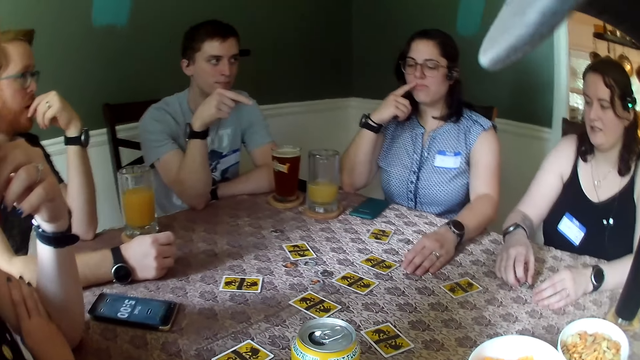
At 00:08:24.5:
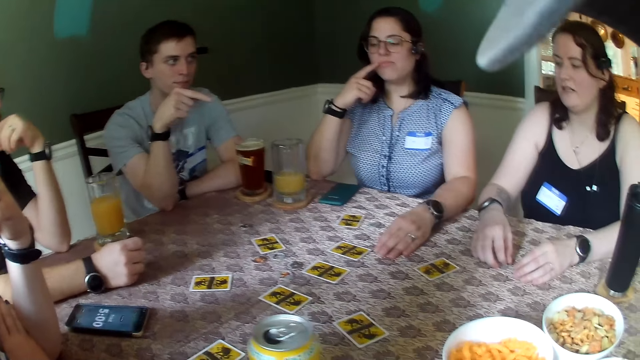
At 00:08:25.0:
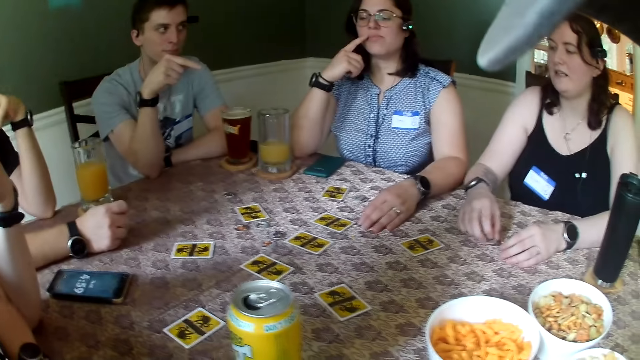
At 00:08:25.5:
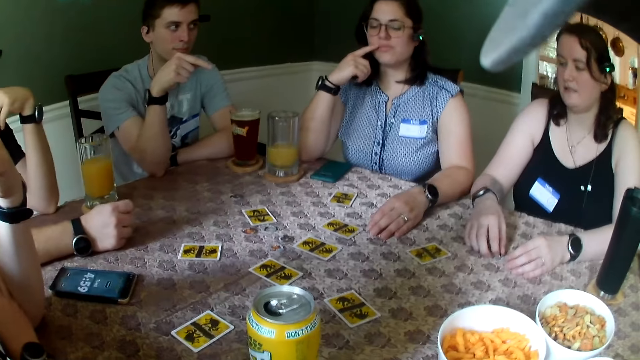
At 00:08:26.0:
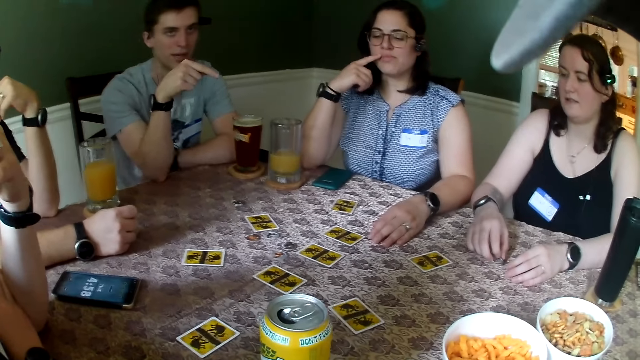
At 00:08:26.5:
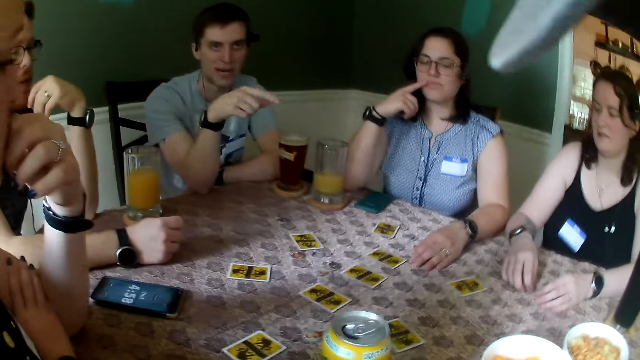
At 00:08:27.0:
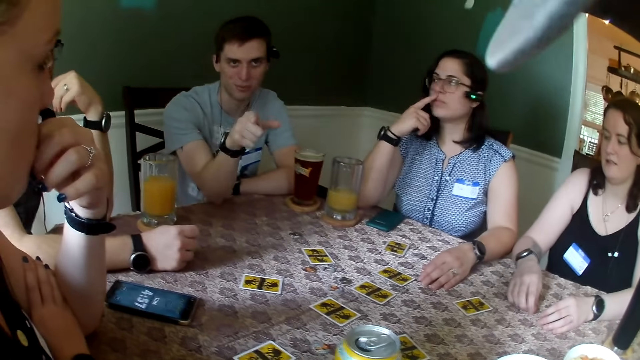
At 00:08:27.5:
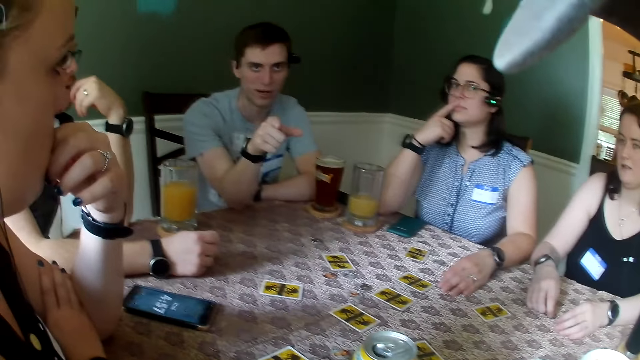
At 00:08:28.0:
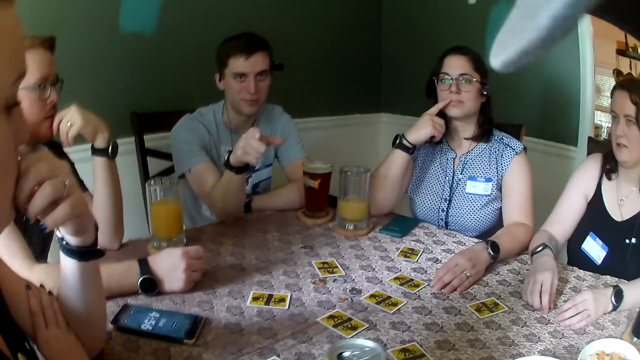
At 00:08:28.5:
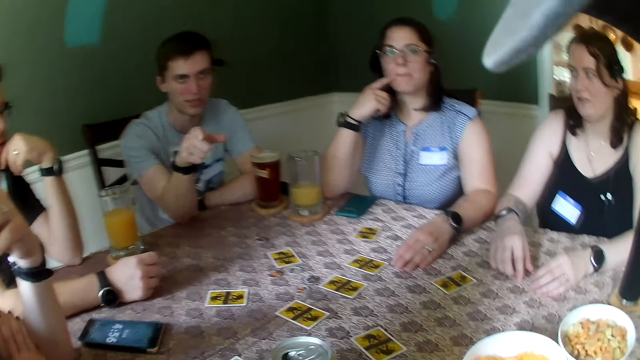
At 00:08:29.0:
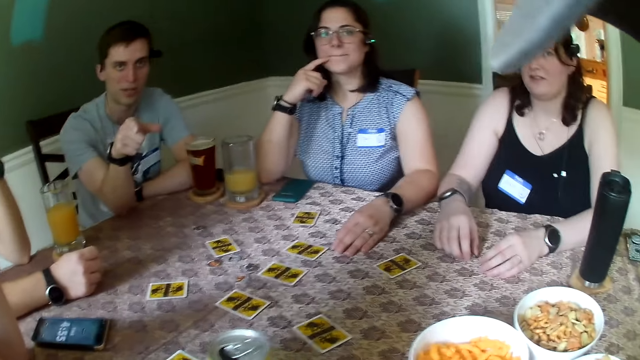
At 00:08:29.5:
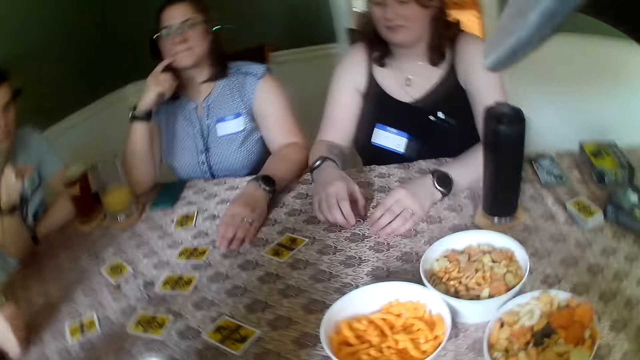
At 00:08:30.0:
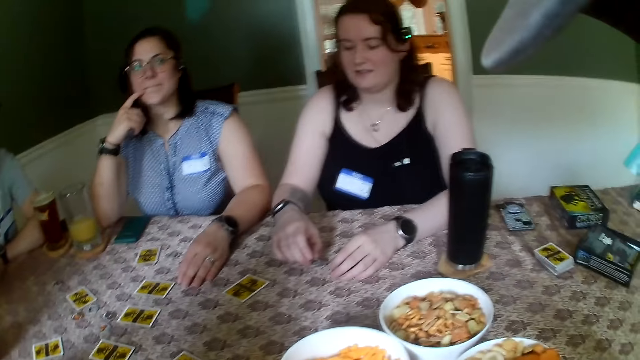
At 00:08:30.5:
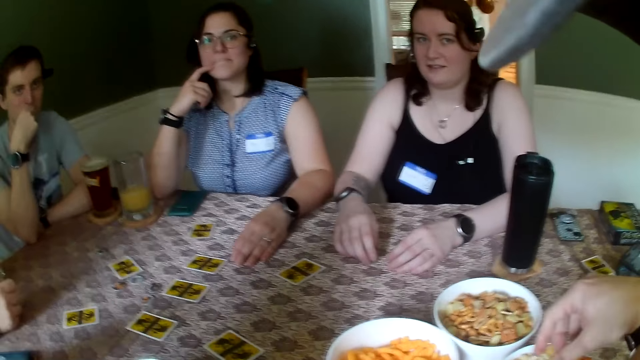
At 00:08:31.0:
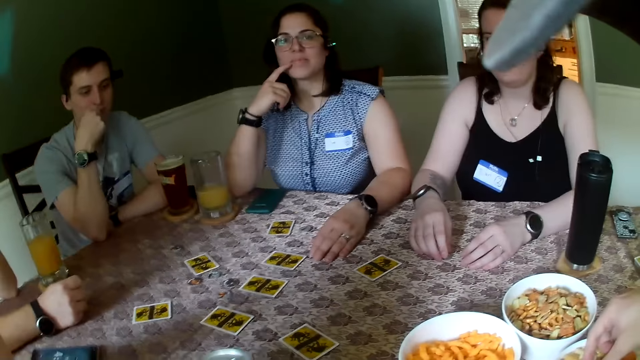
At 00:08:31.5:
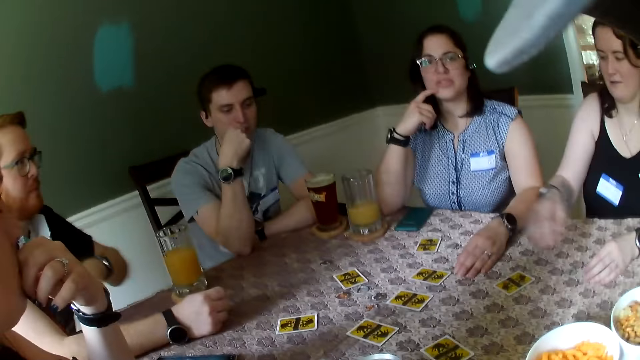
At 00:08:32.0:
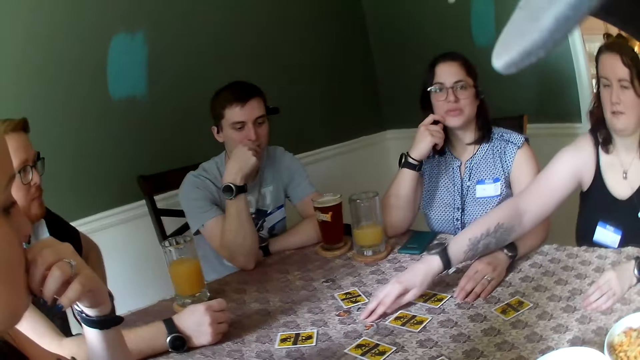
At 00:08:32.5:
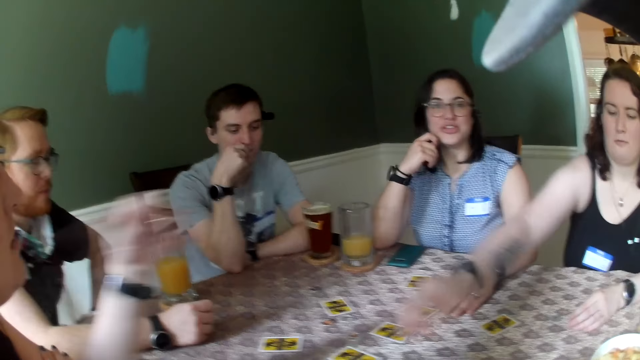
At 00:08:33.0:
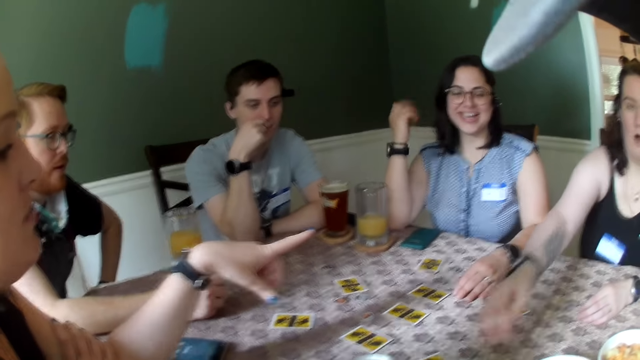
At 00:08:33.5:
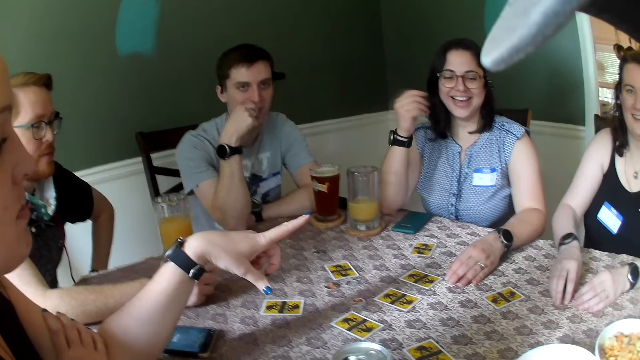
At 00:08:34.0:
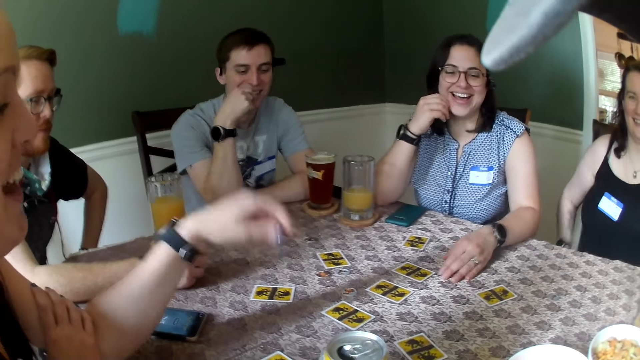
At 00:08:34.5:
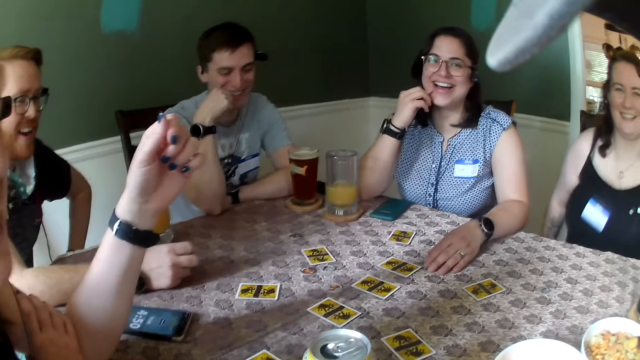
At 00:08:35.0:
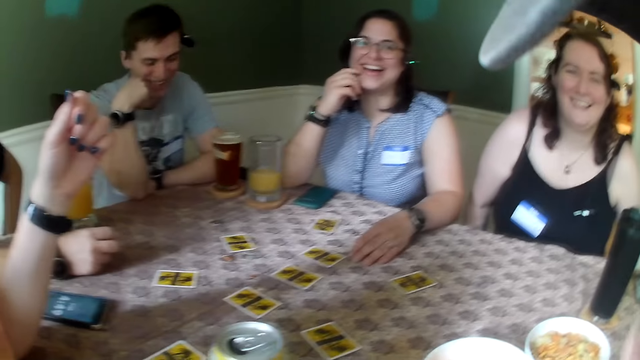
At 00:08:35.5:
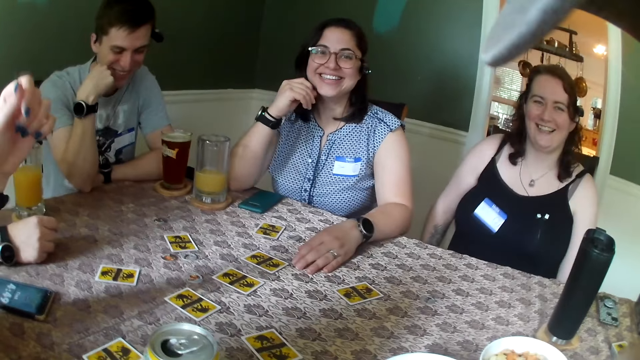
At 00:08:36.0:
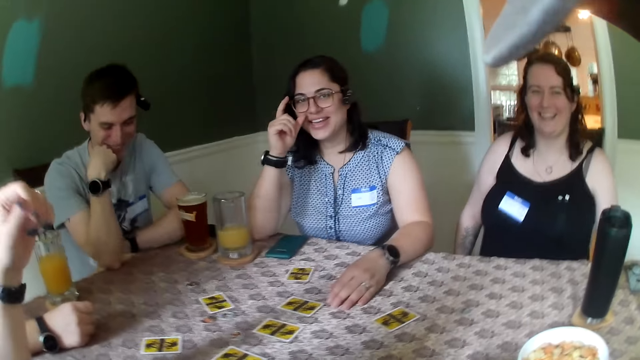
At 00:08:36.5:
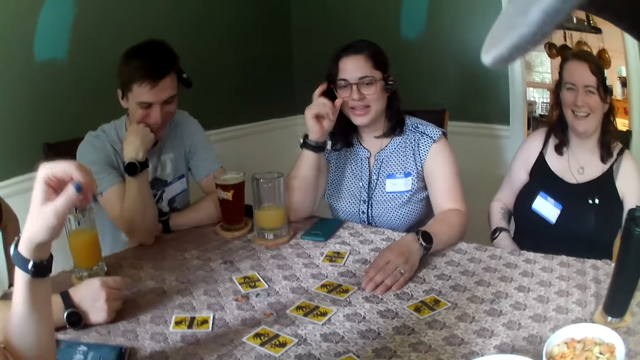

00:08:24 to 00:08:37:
A man converses with the camera wearer. The camera wearer picks snack pieces in the bowl. A woman moves a chip from the middle of the table with her right hand and adjusts game tokens on the table. The woman speaks to everyone. A person points towards the woman. The person, the woman and two other people laugh.

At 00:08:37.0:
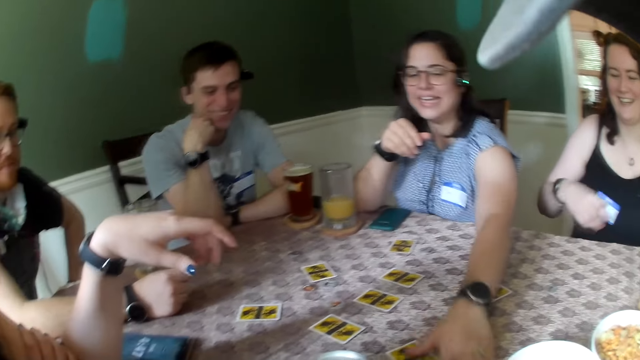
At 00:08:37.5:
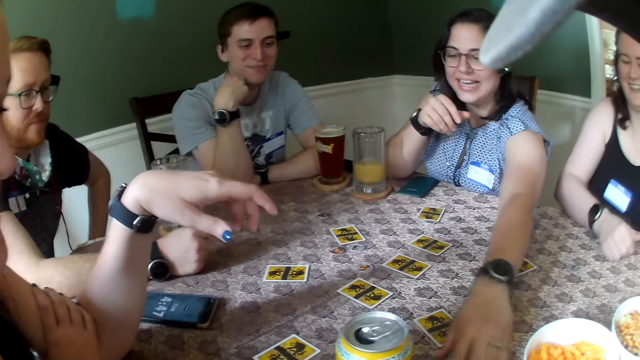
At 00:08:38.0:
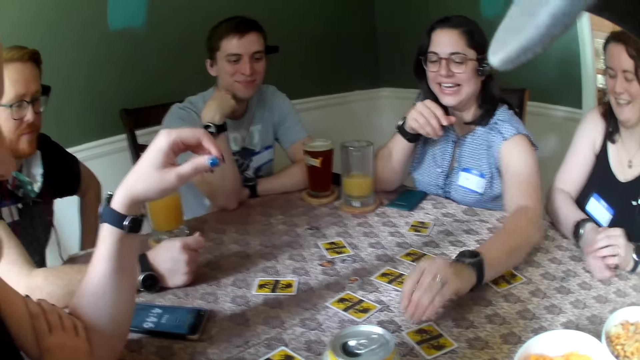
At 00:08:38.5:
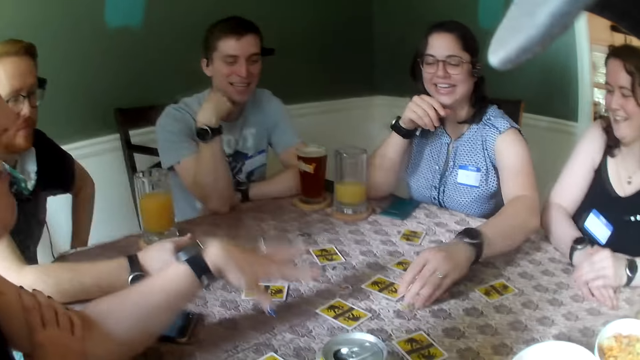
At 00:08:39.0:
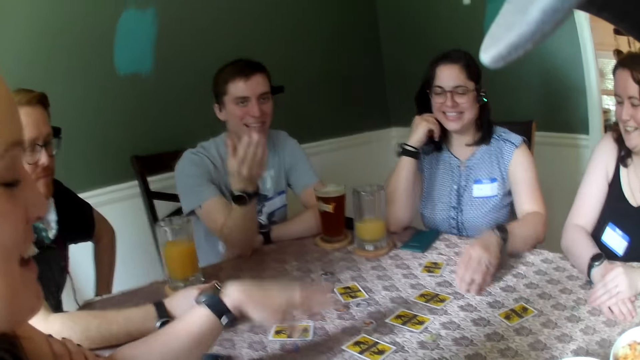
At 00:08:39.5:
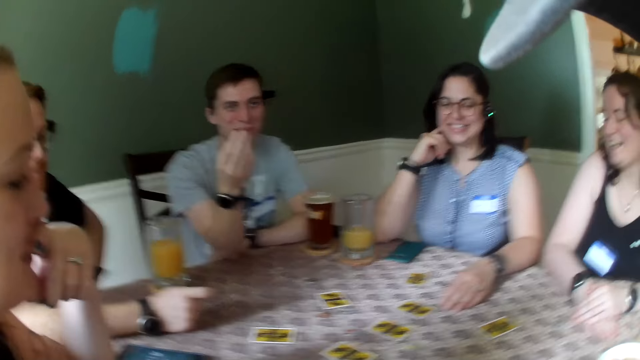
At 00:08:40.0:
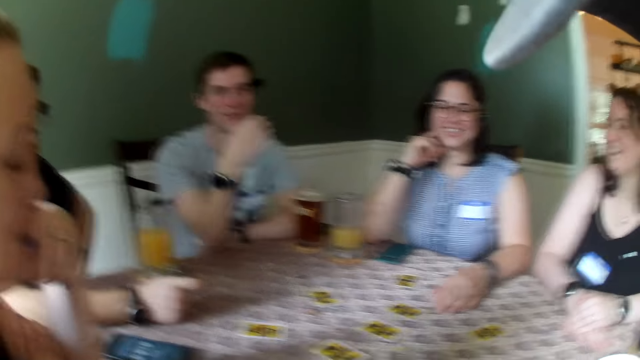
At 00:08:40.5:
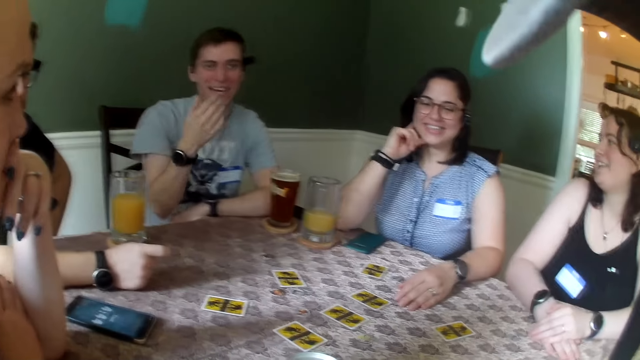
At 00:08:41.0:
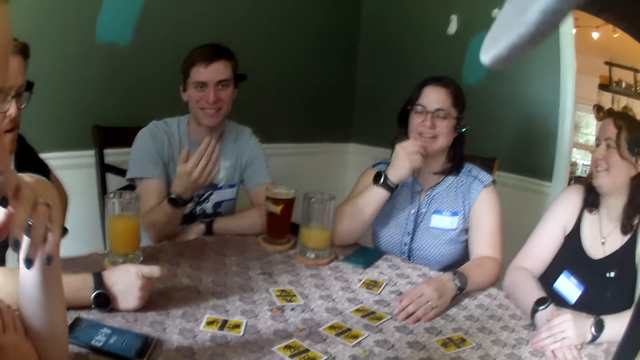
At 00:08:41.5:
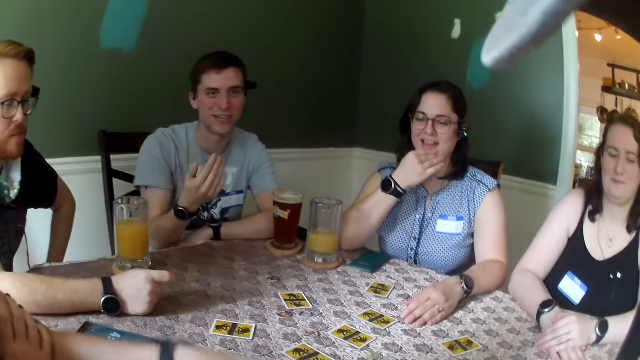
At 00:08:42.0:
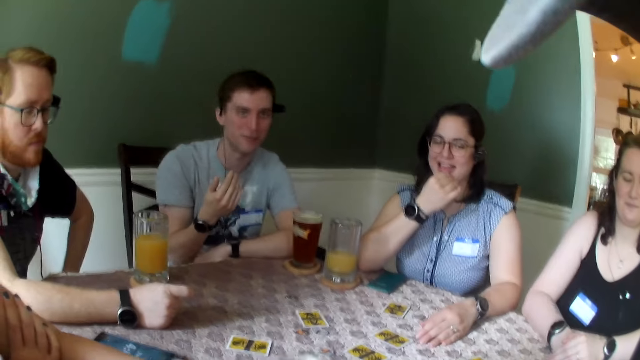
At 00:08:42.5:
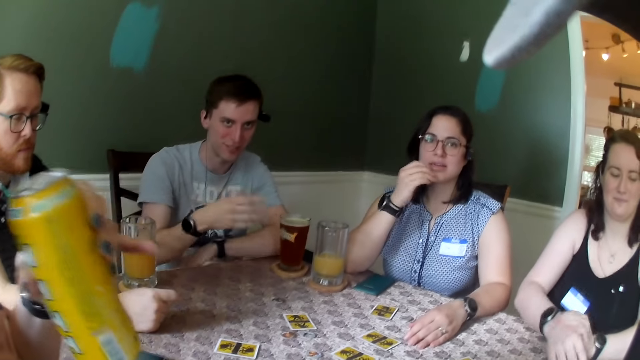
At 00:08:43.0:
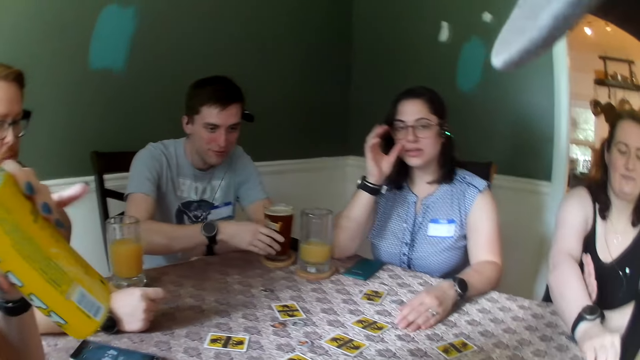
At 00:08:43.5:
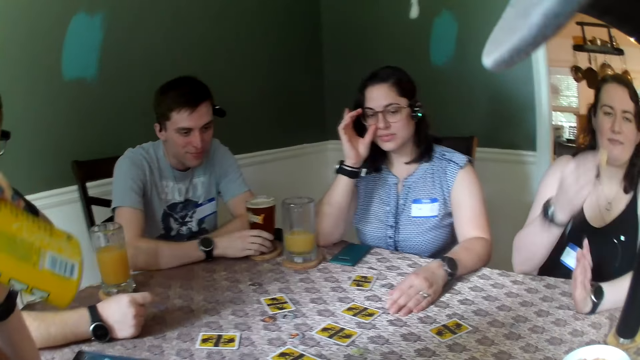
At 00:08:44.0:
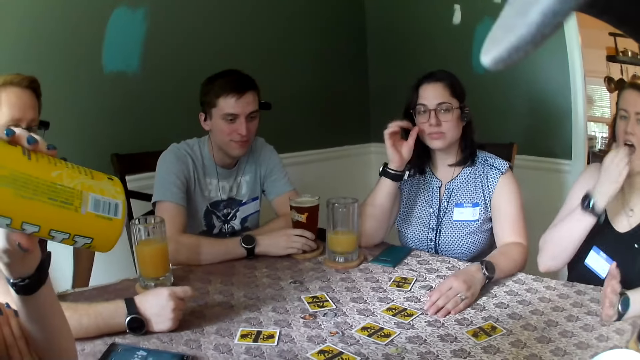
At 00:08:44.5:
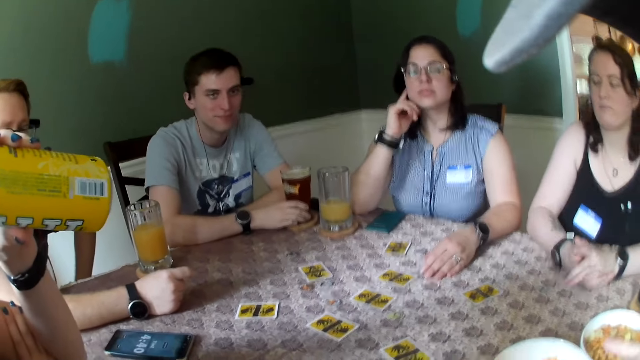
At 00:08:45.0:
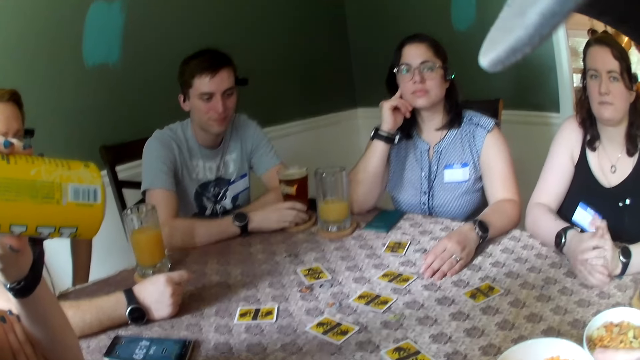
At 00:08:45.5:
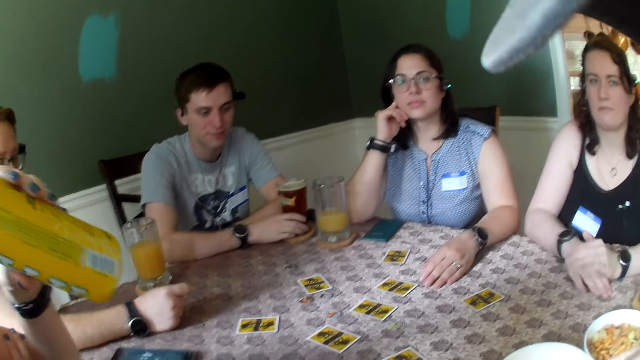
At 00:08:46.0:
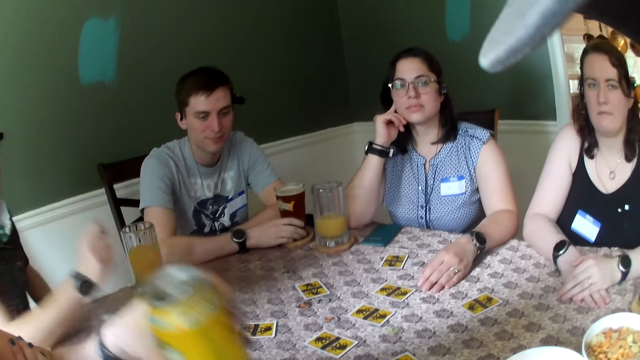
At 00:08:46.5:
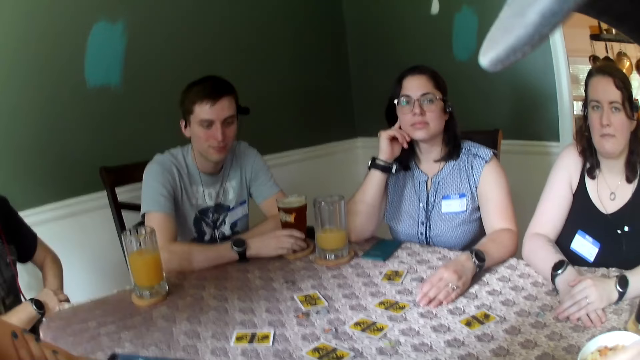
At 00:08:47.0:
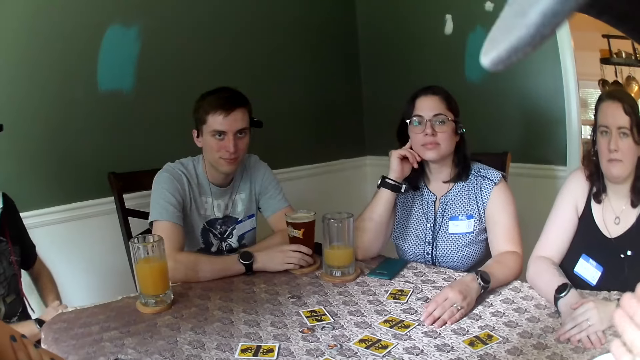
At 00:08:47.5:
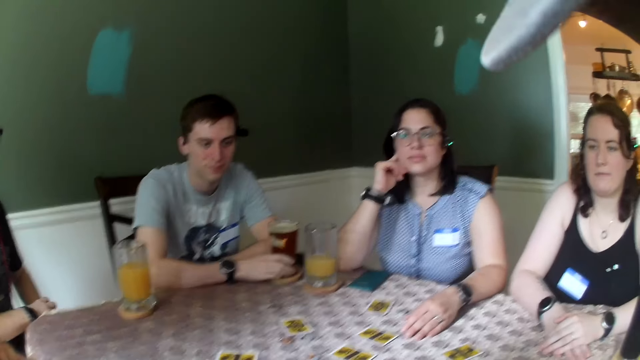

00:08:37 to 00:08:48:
A woman moves a chip on the table with her left hand and adjusts a game token on the table. A man converses with the camera wearer. A person gestures with a hand. Another woman drinks from the juice can in her left hand. A third woman takes a snack from the bowl of snacks on the table with her right hand. The man holds the glass of juice with his right hand. The third woman eats the snack in her right hand. The second woman drops the juice can on the table with her left hand. Another person adjusts hands.
